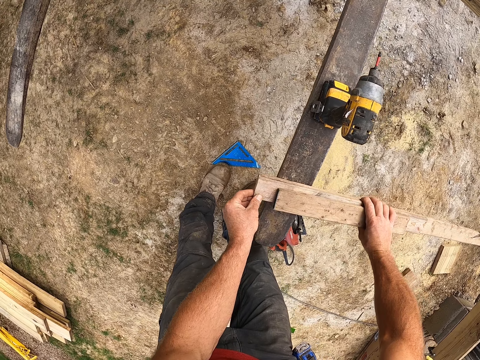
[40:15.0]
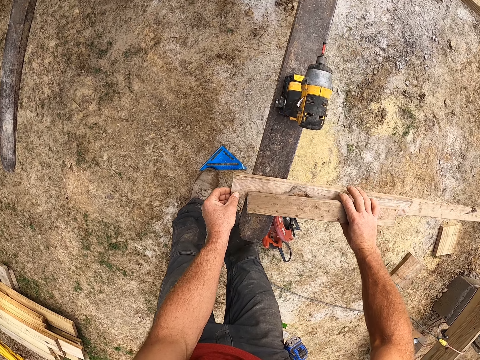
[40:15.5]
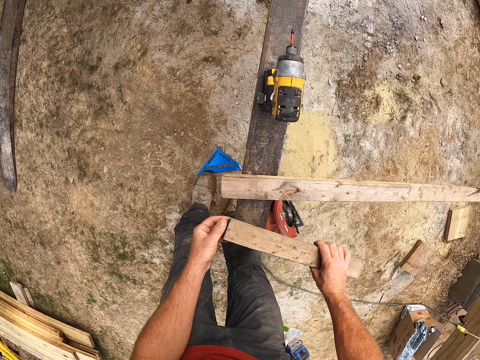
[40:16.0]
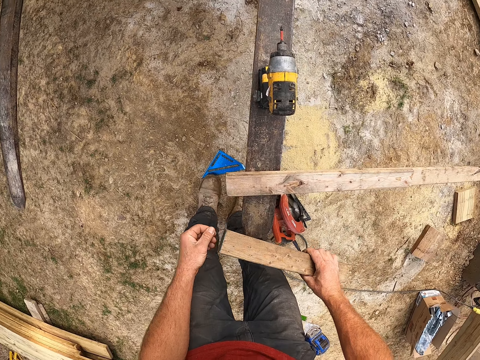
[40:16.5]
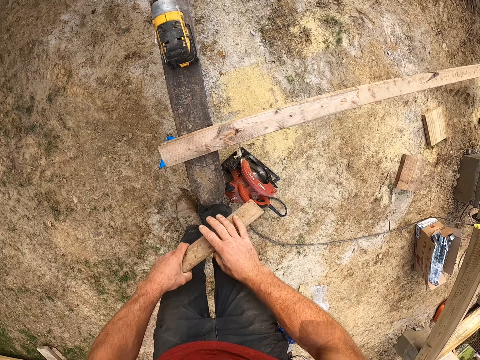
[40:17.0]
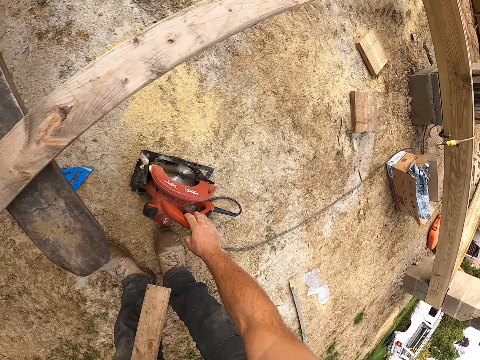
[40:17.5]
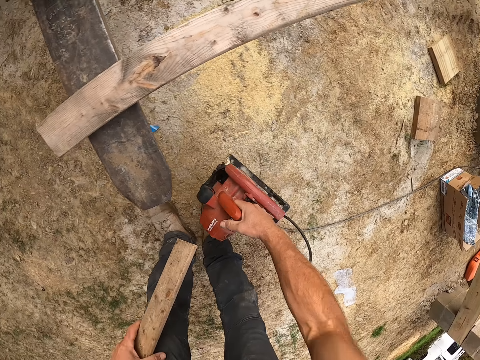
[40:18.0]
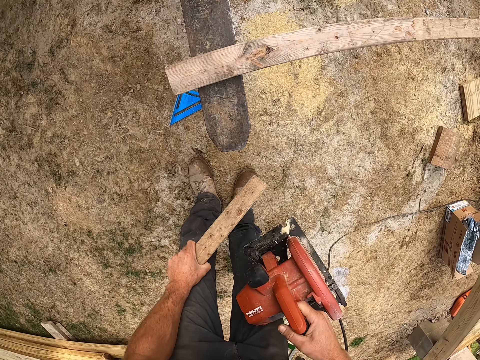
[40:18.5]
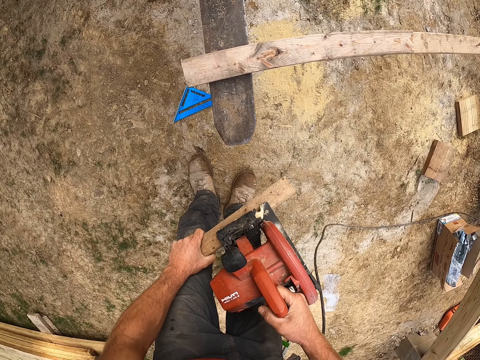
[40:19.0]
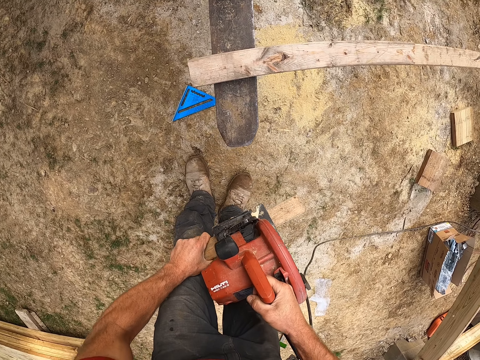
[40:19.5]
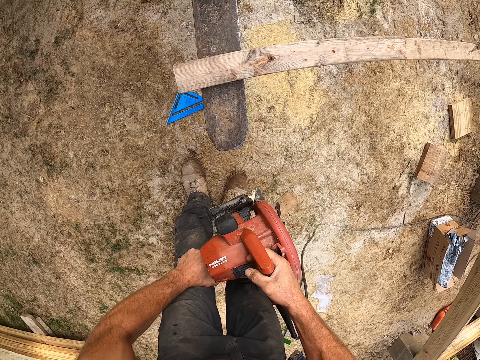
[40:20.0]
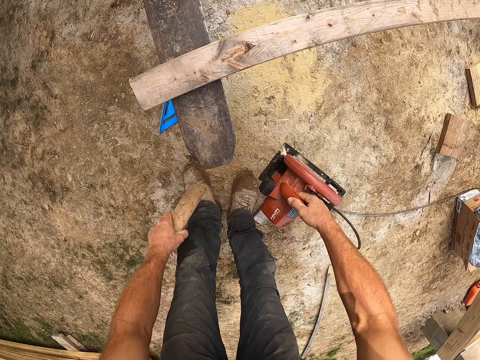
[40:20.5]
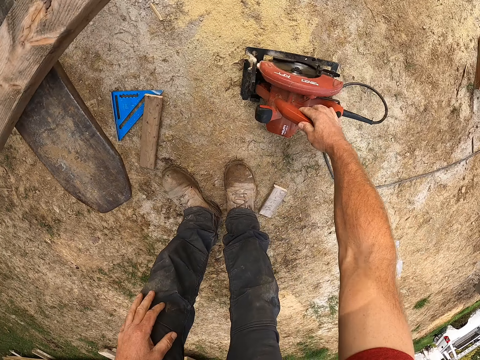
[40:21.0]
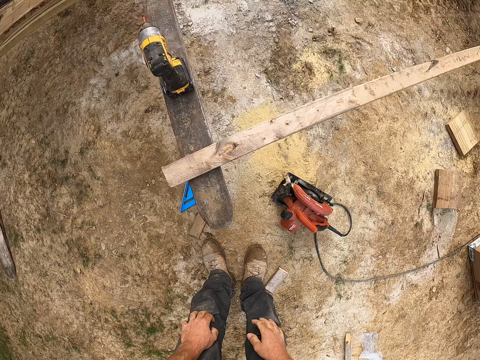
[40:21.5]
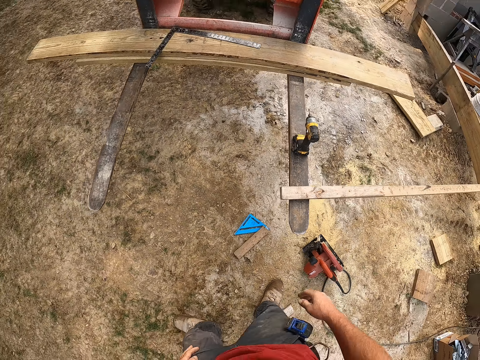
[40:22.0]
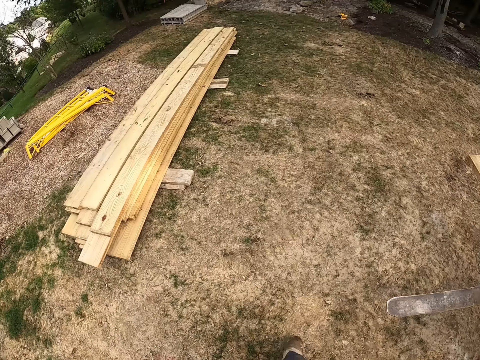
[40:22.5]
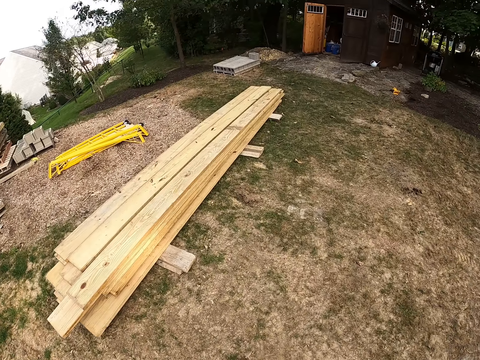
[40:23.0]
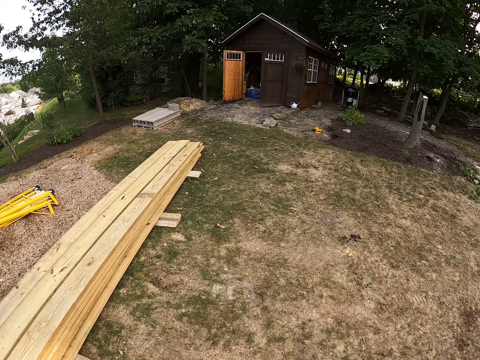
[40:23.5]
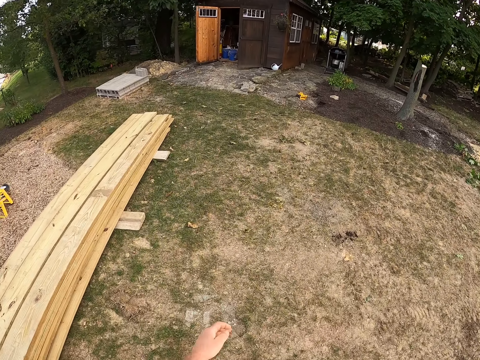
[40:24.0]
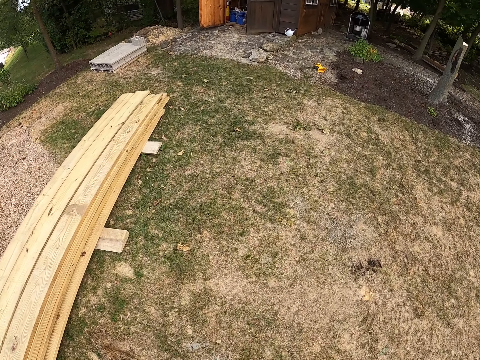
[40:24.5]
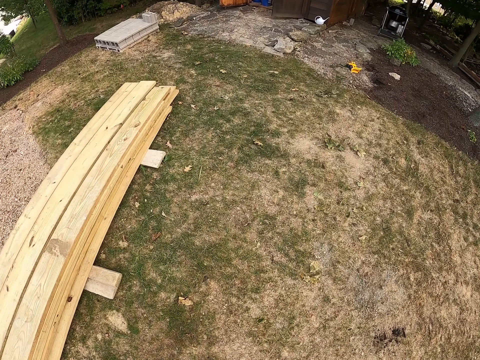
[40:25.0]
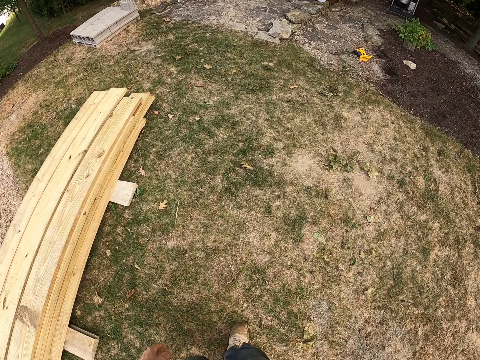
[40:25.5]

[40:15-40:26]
The camera wearer passes the plank from his right hand to his left hand. He picks up the jigsaw on the ground with his right hand. He places the plank in his left hand on his knee. He cuts the plank with the jigsaw. He drops the plank in his left hand on the ground. He puts the jigsaw in his right hand on the ground. He walks to a workshop.

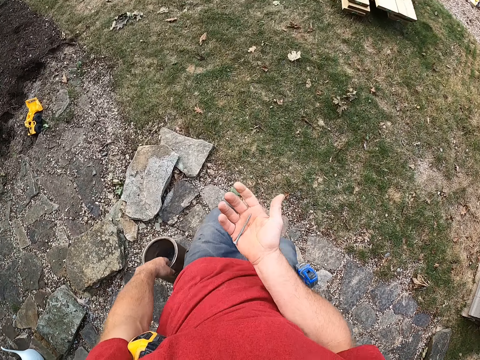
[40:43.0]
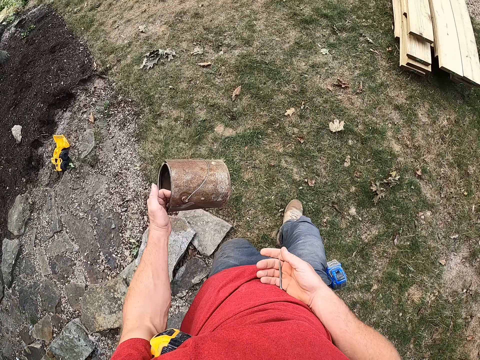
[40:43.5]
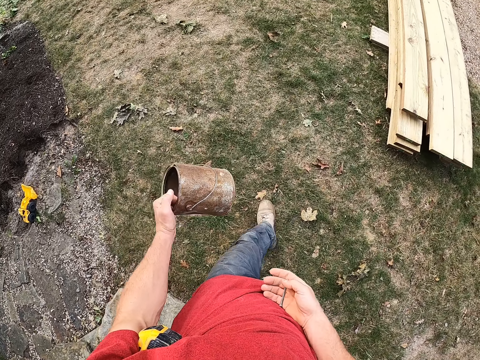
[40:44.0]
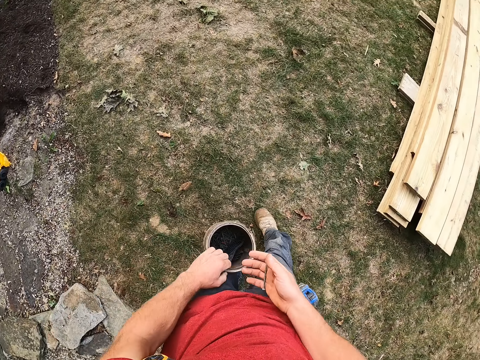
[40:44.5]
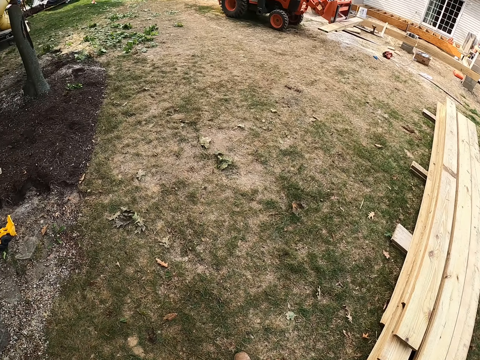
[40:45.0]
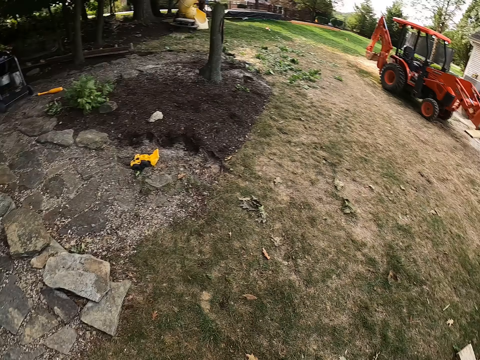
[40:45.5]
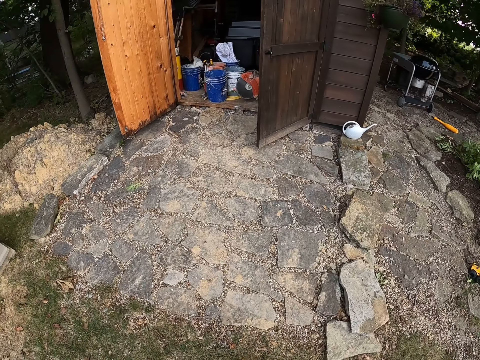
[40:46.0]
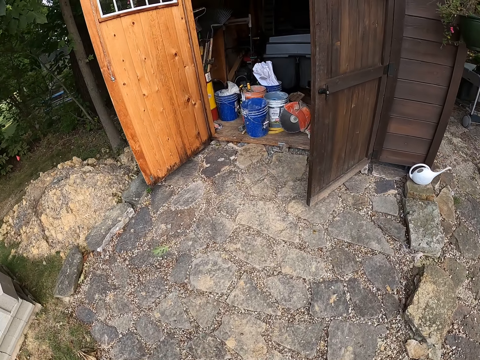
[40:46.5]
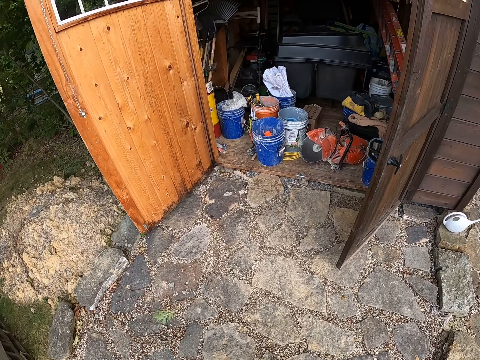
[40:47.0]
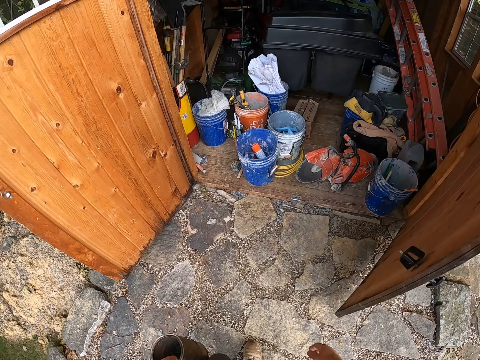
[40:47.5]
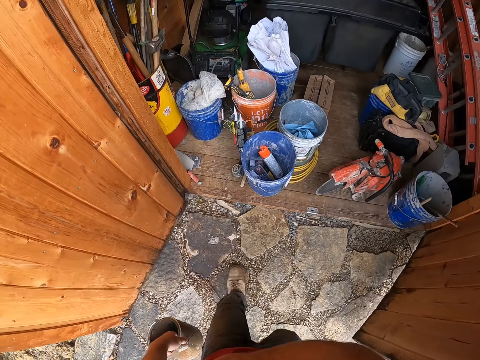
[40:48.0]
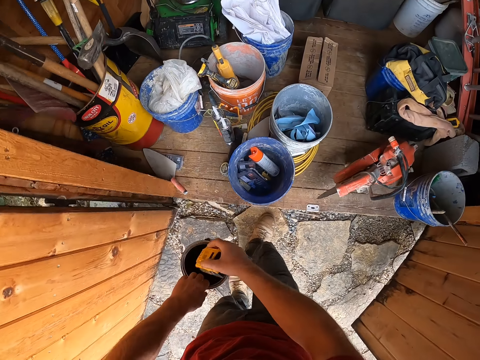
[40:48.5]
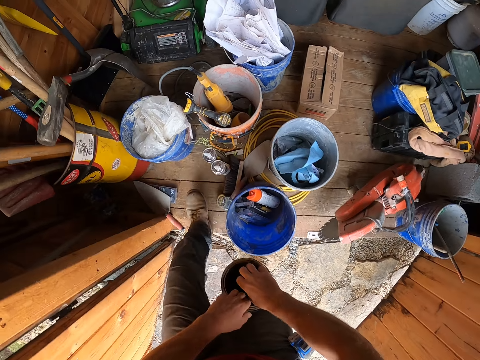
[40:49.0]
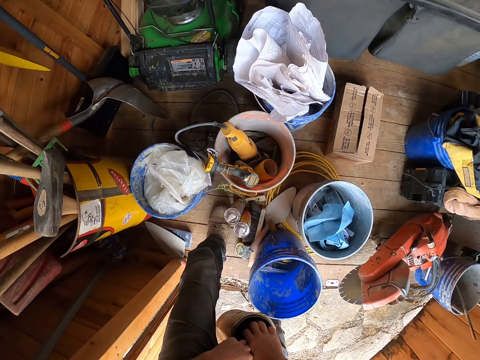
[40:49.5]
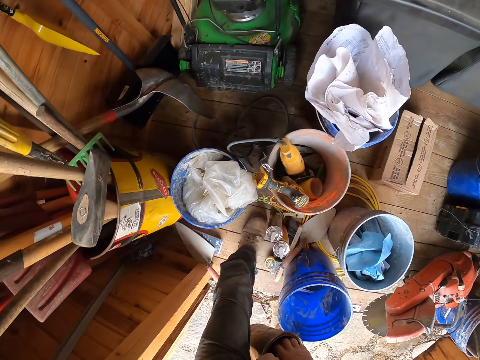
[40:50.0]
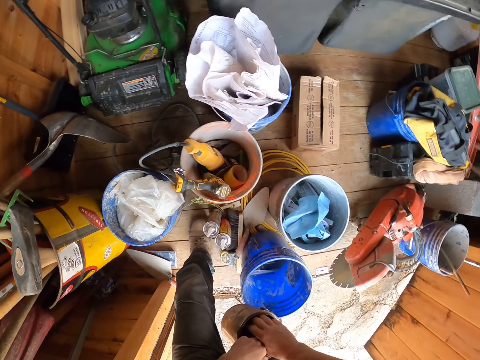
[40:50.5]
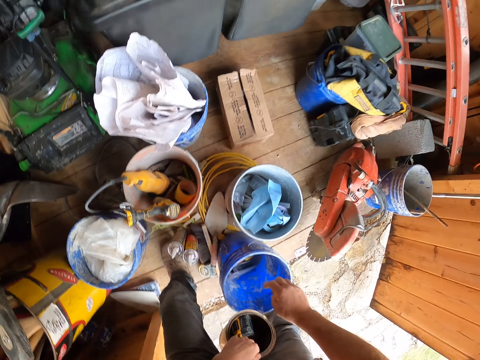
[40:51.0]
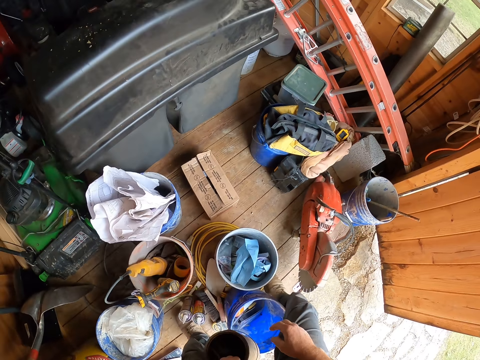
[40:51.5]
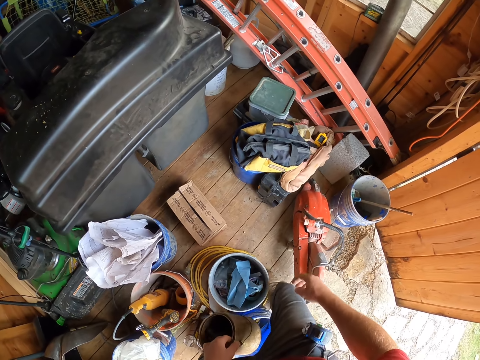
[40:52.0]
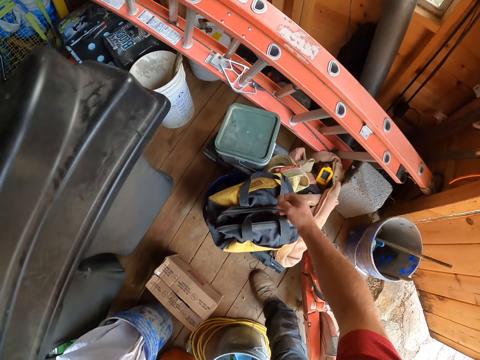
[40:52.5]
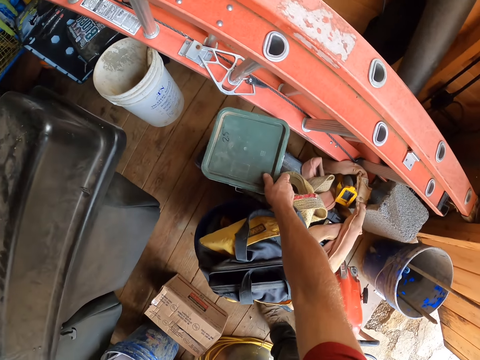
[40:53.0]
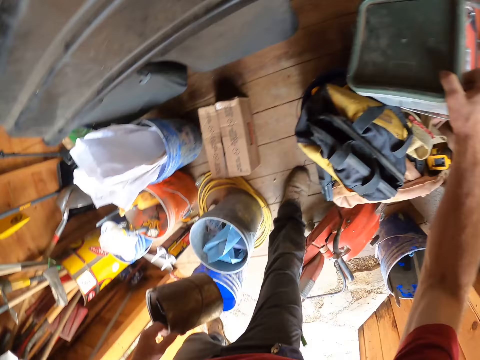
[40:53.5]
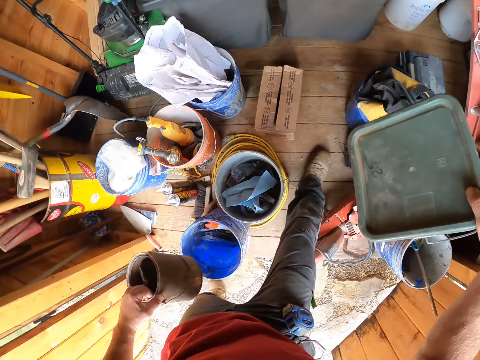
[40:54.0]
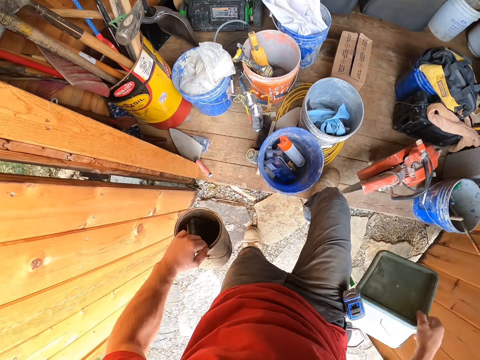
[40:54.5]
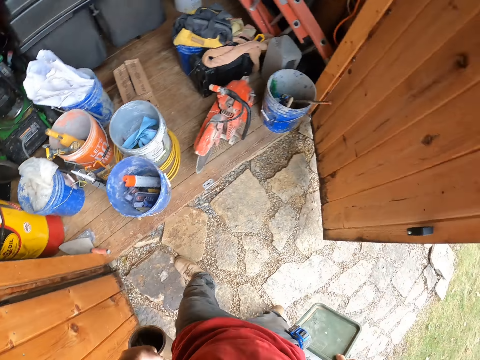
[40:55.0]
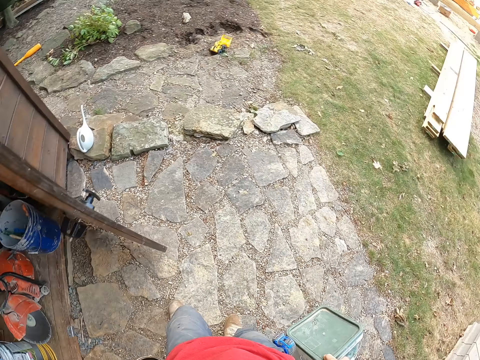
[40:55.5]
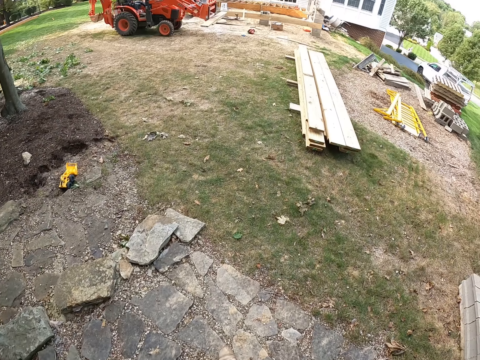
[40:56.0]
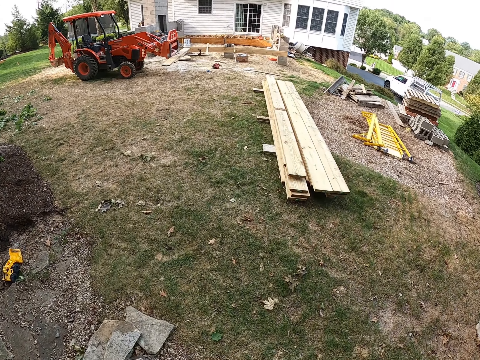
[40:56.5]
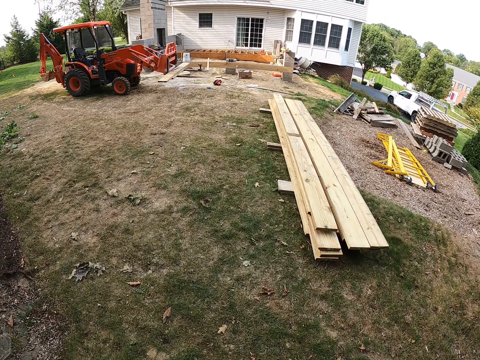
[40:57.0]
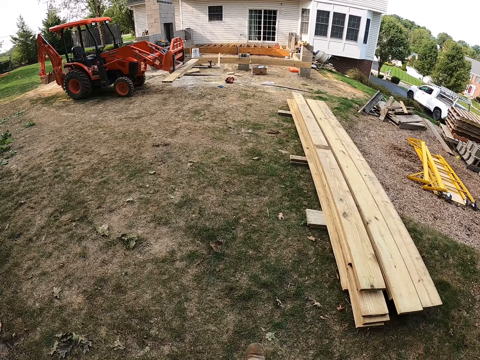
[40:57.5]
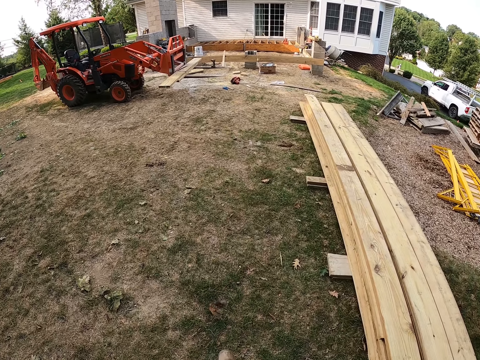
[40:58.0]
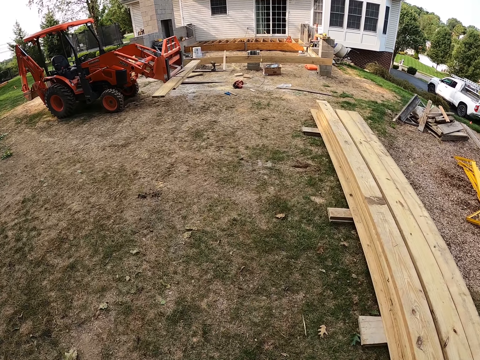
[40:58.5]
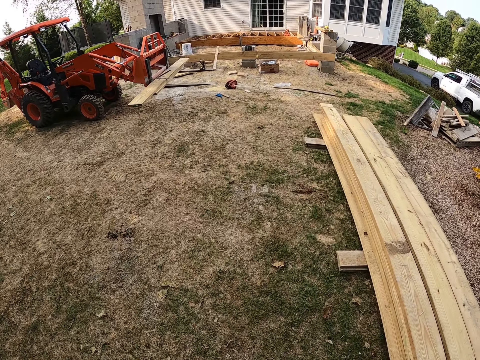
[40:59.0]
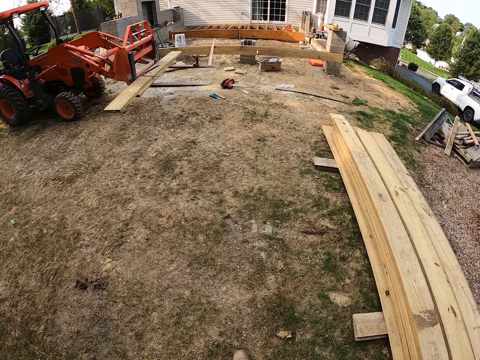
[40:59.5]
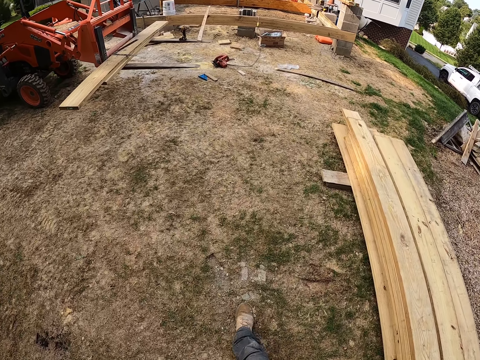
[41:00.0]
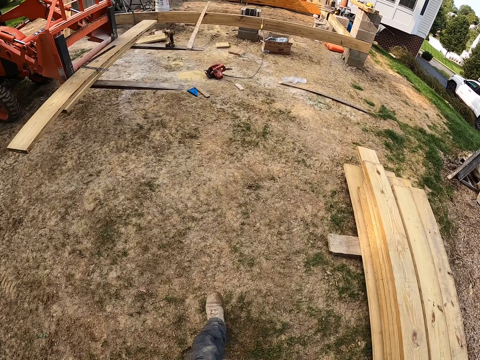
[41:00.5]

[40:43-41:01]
The camera wearer walks back to the workshop. He puts the nail in his right hand in the nail container. He turns around and walks back to the store. He carries a plastic container from the store. He picks up the container. He walks towards a tractor in the construction area.
